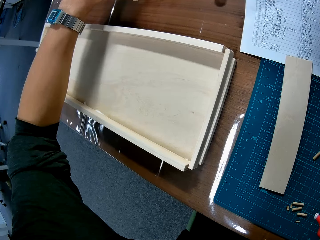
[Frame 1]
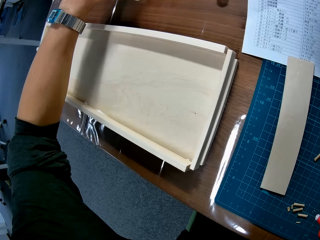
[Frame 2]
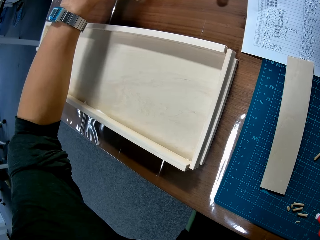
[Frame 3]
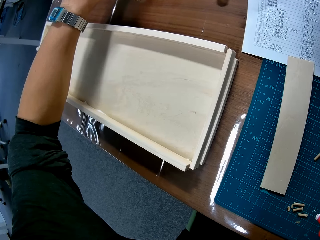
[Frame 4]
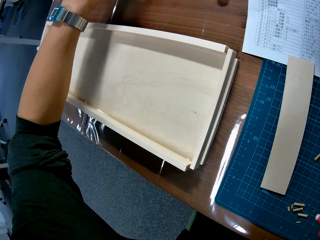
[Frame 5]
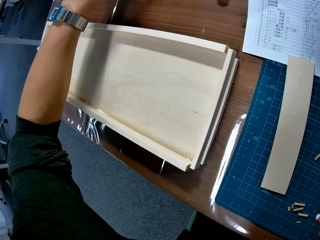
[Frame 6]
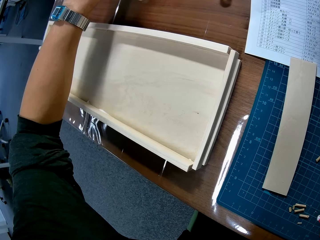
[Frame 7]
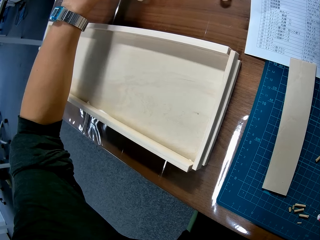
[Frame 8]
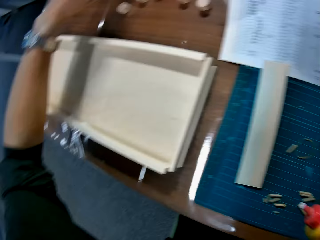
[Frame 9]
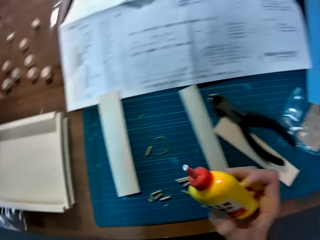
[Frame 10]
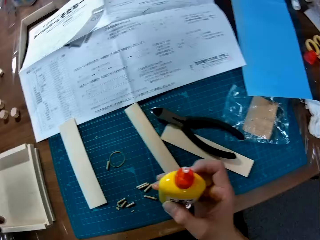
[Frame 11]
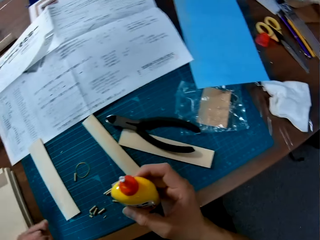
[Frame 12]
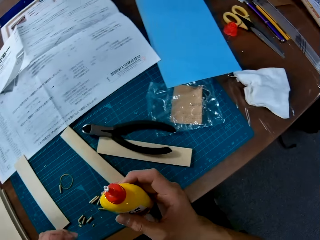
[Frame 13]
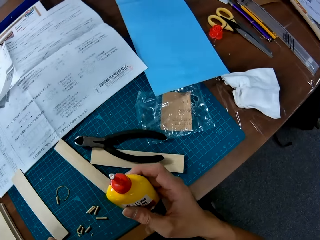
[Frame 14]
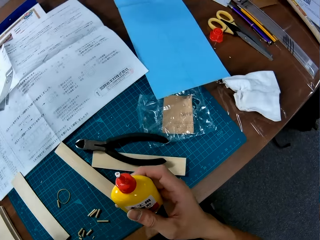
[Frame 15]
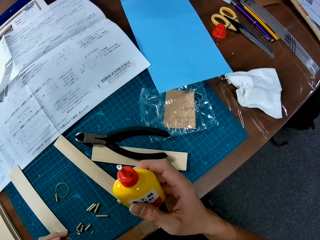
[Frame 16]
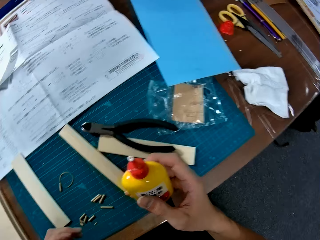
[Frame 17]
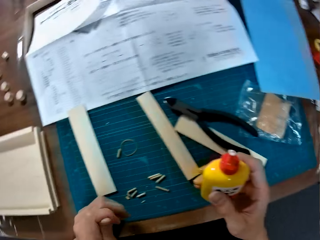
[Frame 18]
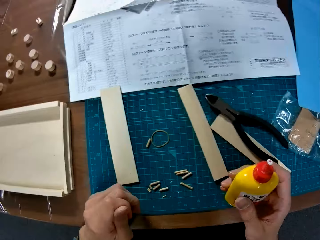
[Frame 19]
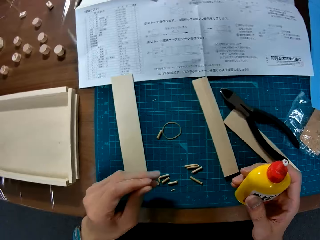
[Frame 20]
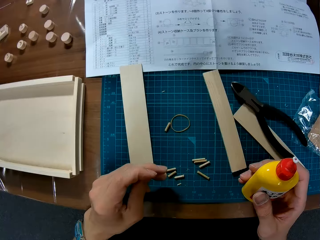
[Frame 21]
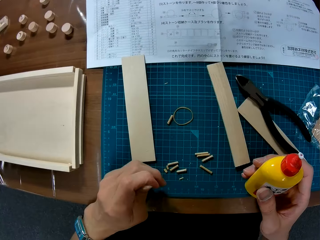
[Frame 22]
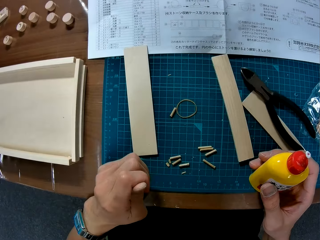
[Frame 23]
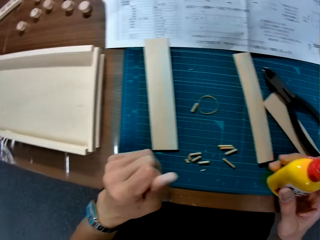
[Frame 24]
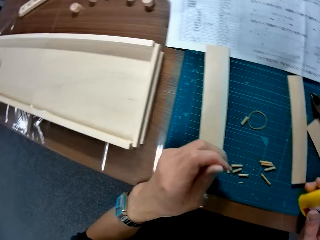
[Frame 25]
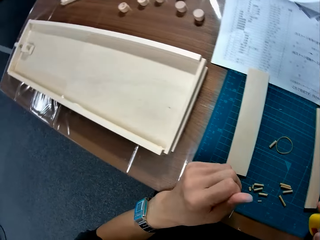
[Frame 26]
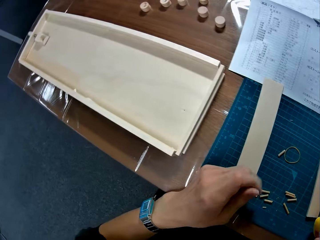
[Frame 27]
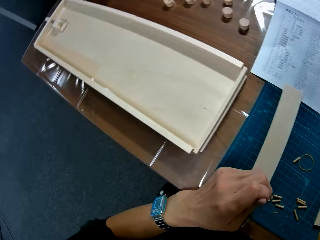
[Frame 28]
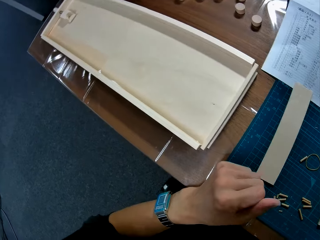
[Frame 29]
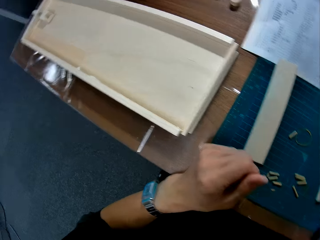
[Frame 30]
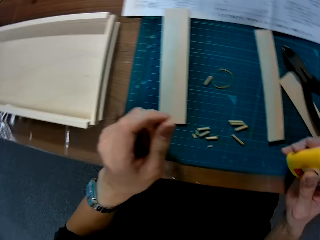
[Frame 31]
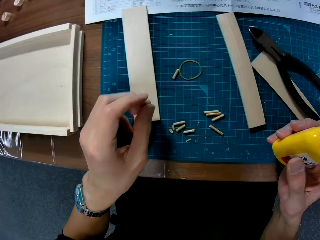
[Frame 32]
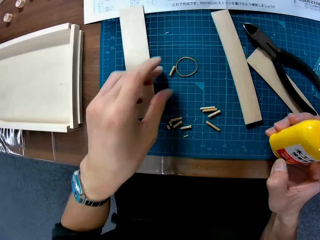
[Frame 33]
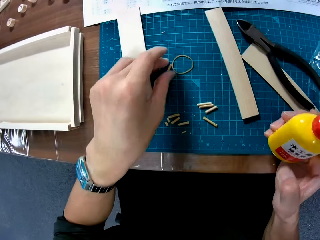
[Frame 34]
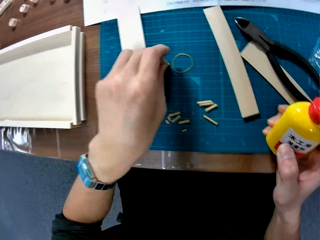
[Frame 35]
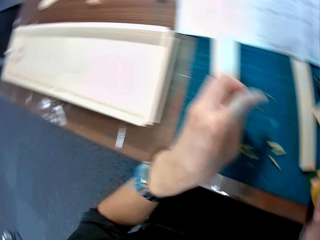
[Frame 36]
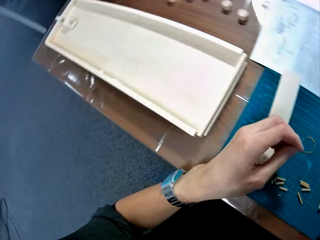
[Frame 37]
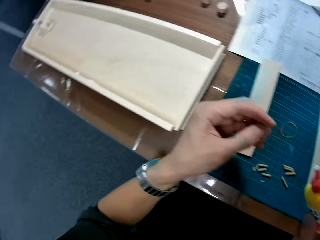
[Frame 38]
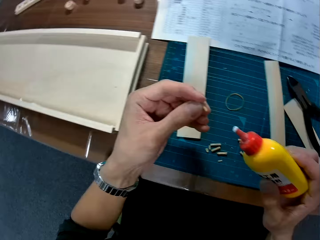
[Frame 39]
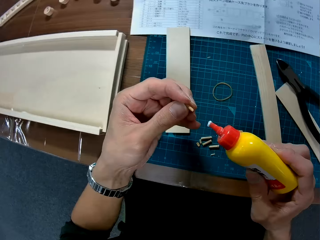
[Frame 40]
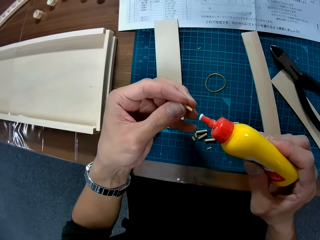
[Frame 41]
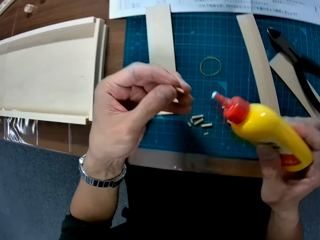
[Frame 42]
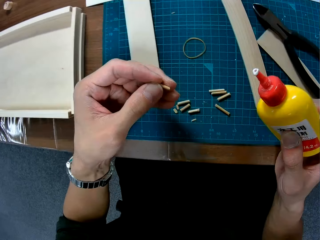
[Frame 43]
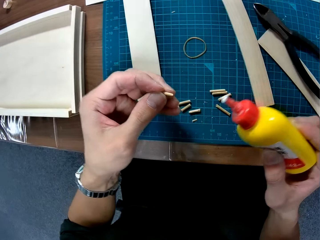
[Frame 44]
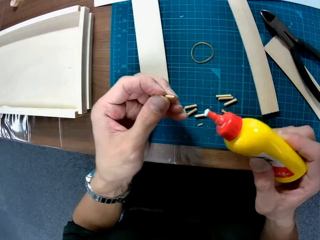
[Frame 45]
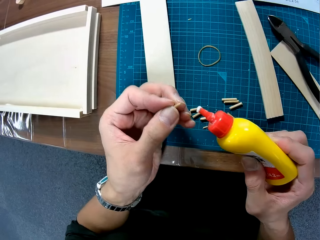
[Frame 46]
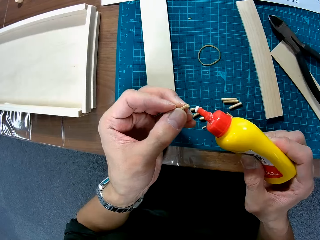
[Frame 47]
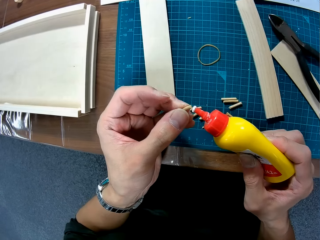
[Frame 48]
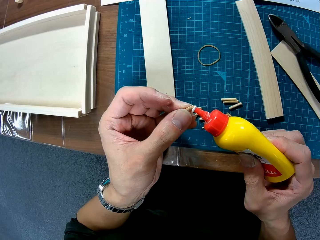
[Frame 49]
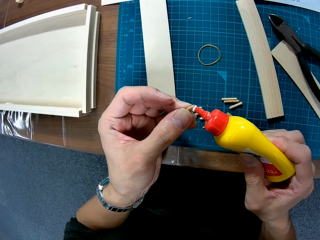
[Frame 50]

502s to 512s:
The camera wearer rubs their hand. They pick up a piece of wood on the table.

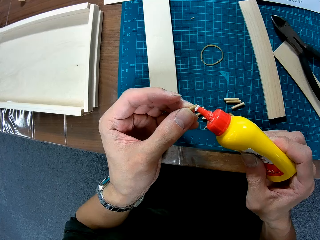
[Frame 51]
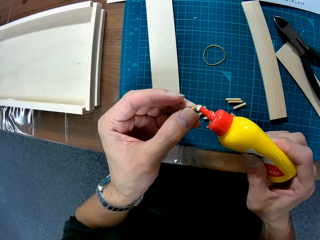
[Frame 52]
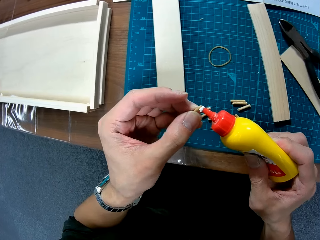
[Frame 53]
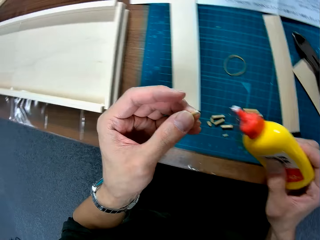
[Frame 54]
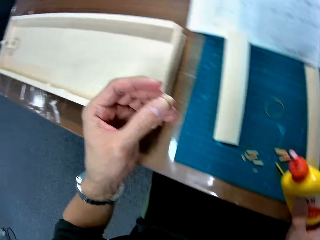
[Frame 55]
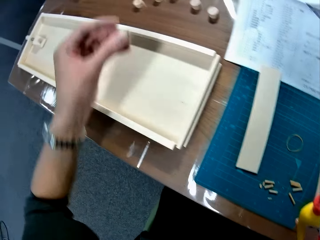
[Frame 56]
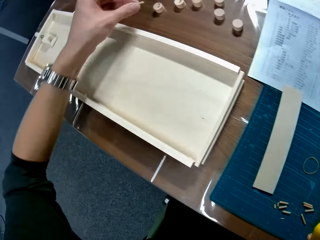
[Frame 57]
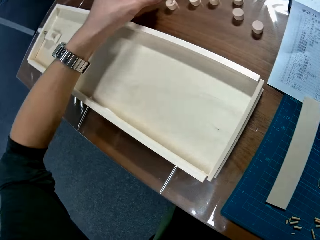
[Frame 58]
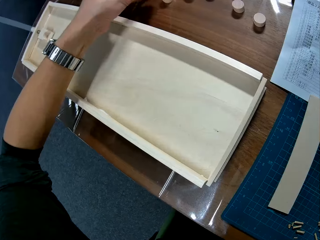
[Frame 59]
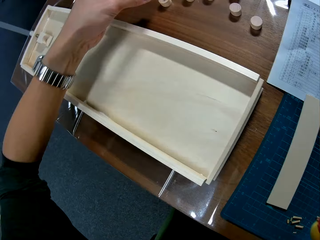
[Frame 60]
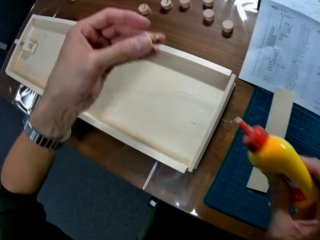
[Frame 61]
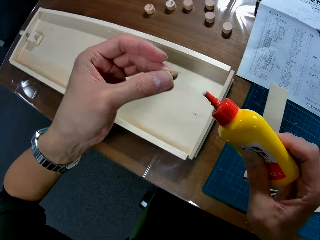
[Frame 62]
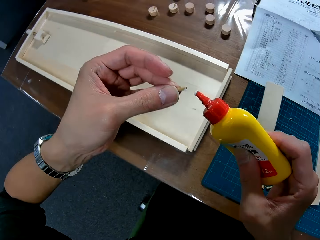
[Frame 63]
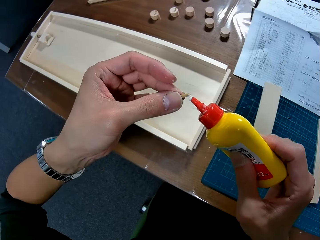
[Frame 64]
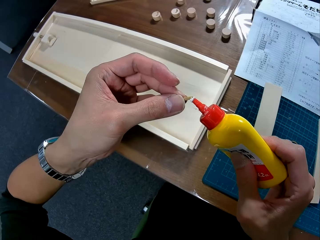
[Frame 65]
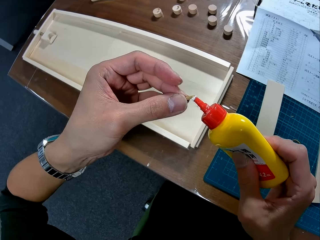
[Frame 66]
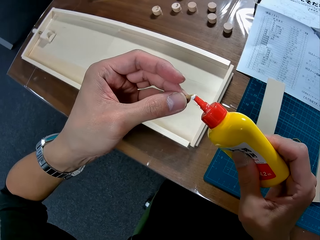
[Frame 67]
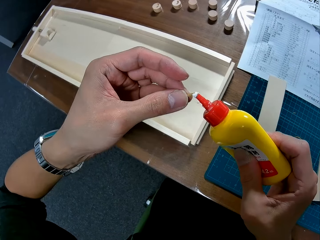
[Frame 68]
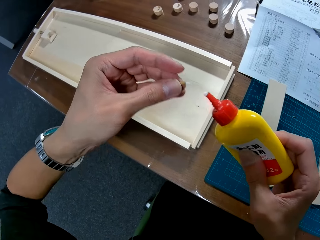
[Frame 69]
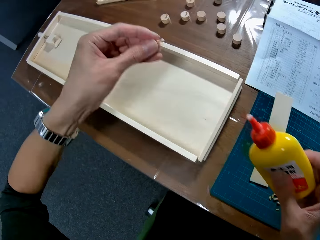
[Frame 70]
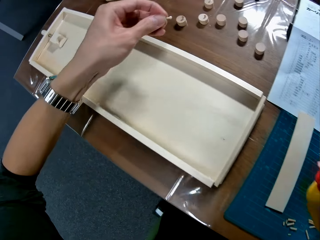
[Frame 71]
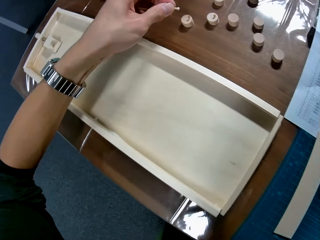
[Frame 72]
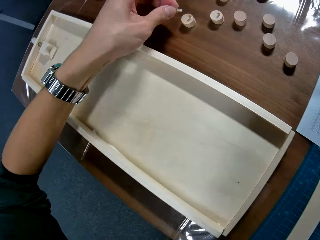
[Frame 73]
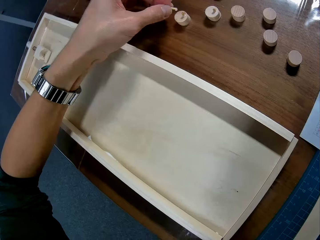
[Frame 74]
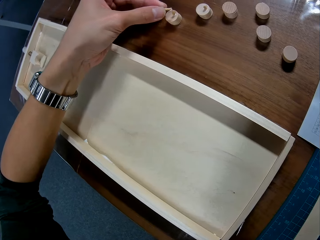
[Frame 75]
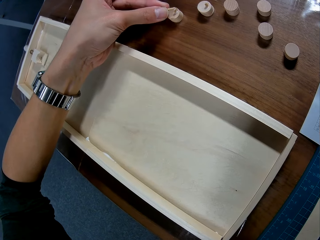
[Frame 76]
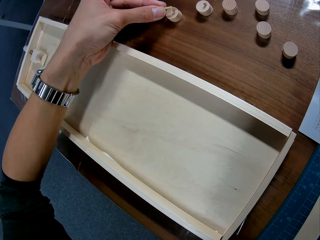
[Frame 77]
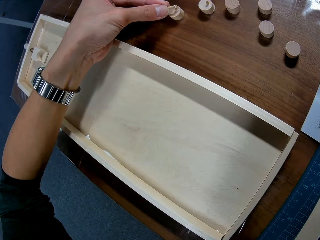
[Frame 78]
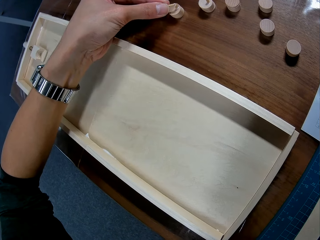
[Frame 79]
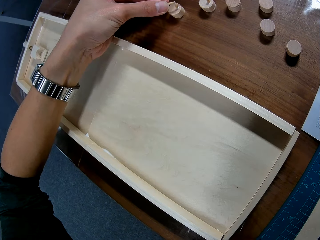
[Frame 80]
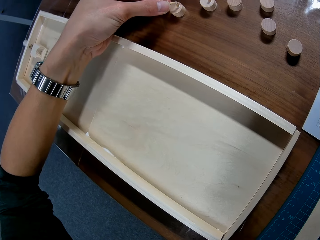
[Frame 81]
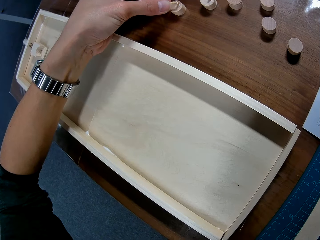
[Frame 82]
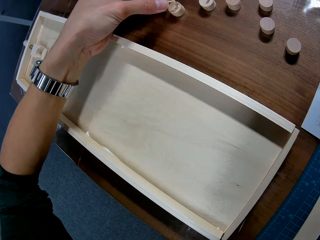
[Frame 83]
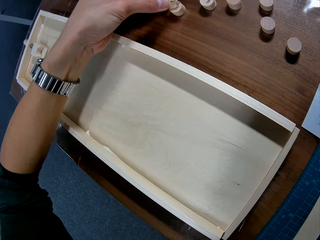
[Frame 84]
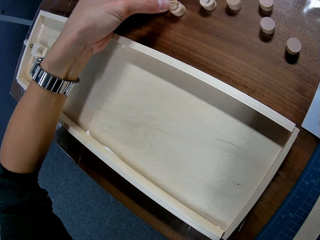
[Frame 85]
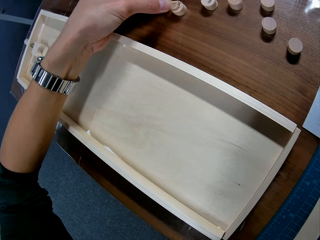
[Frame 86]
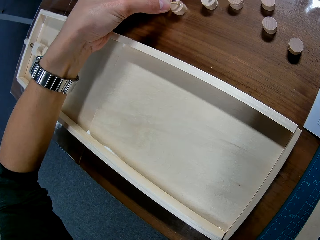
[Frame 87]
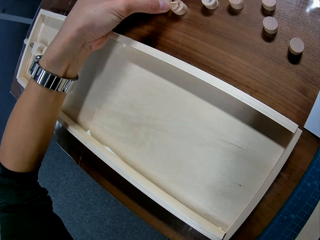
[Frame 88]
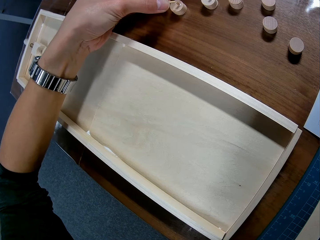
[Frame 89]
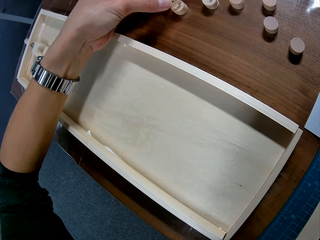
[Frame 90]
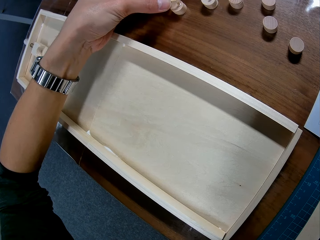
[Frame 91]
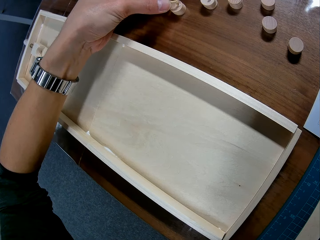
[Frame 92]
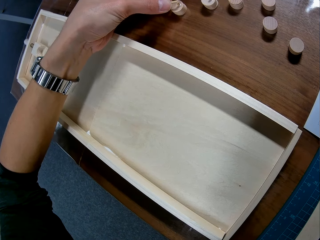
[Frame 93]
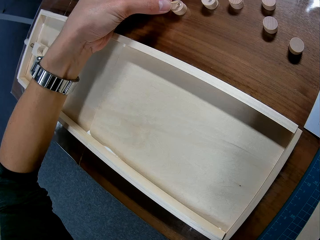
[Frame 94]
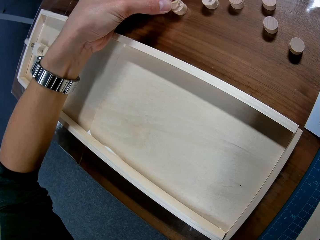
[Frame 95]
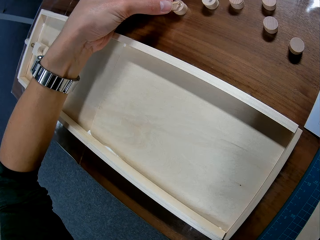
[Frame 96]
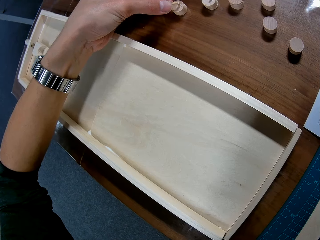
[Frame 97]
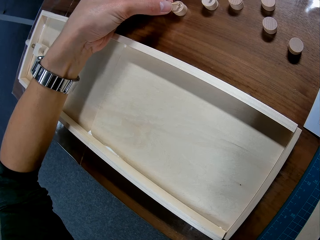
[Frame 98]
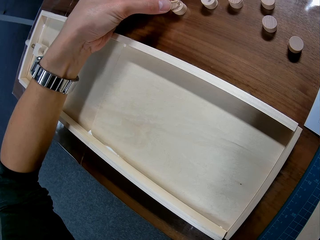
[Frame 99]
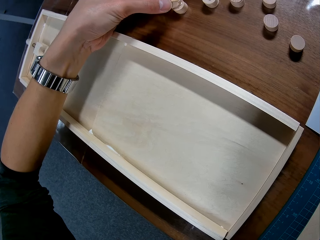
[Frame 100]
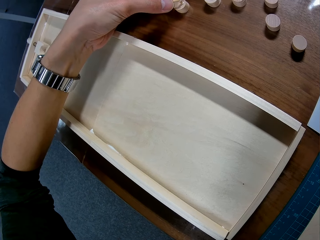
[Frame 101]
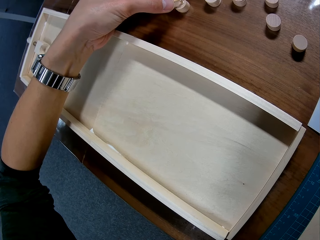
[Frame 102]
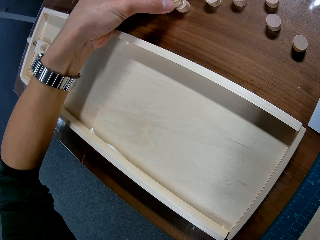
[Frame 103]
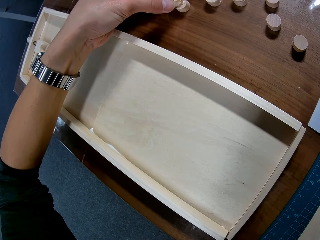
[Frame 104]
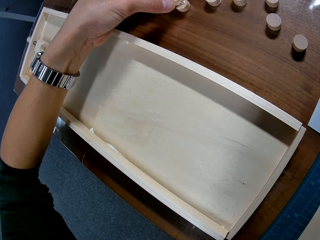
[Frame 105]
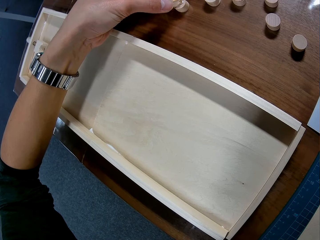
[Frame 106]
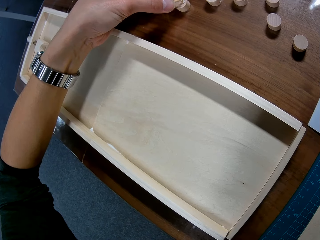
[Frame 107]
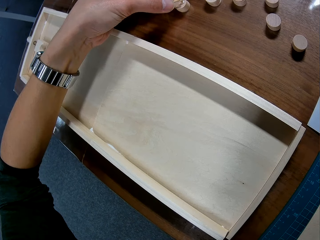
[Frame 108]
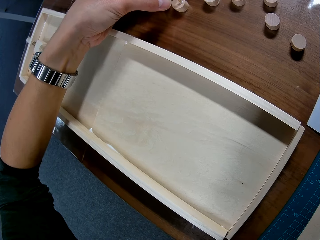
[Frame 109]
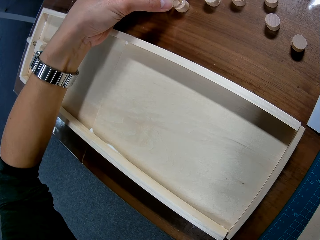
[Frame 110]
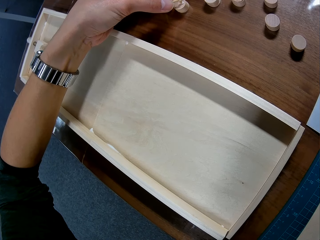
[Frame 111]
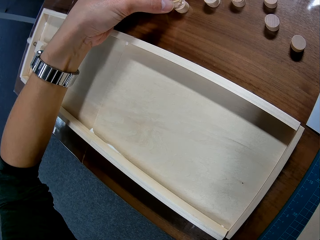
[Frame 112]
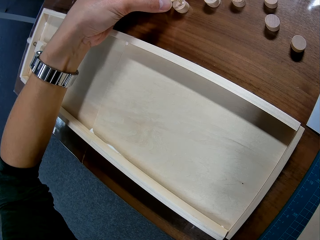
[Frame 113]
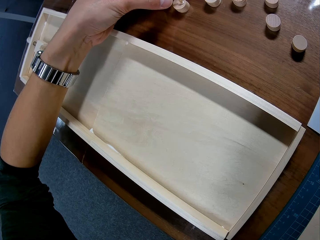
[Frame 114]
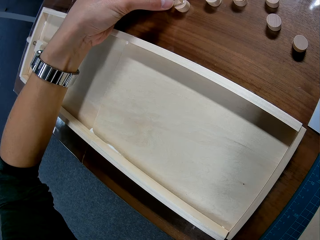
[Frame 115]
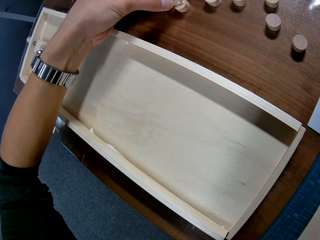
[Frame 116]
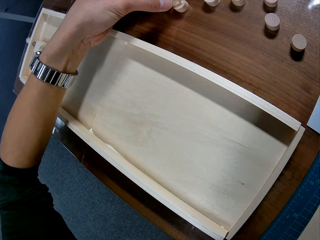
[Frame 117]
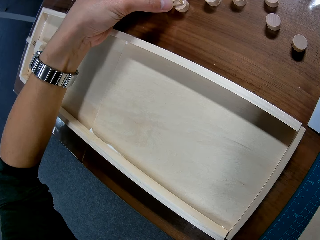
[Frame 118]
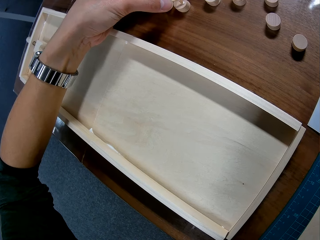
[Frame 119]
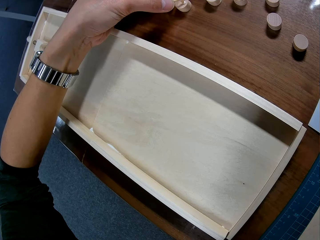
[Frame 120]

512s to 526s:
The camera wearer applies wood glue on the wooden curling piece. They move their hand. They apply wood glue on the wooden curling piece. They do it again. They join the piece of wood with a woodwork.
